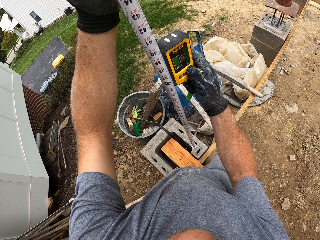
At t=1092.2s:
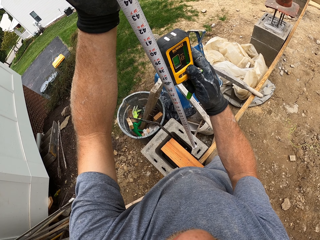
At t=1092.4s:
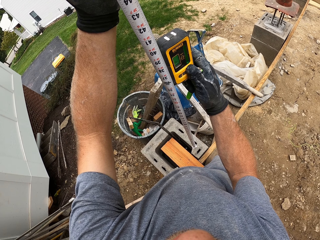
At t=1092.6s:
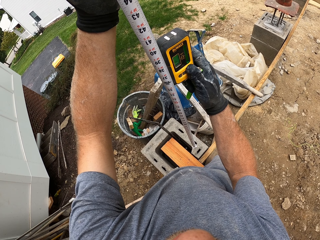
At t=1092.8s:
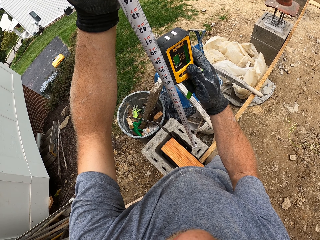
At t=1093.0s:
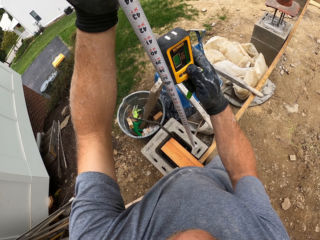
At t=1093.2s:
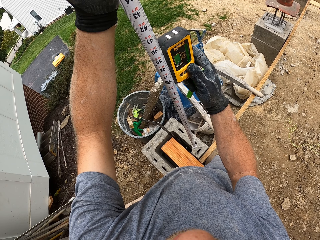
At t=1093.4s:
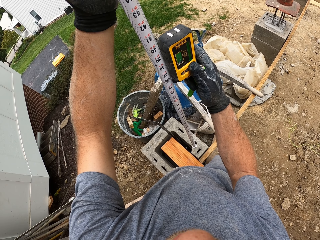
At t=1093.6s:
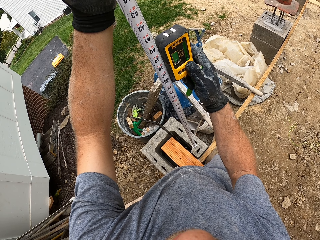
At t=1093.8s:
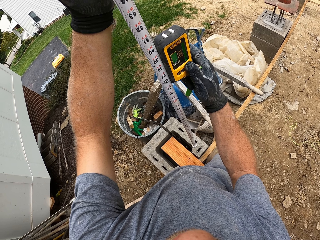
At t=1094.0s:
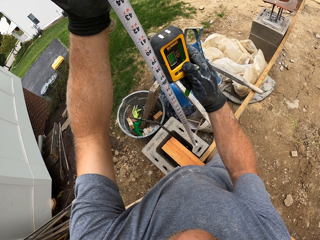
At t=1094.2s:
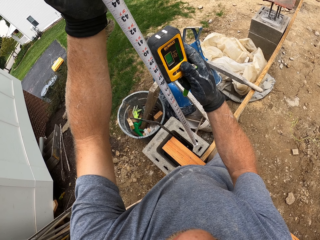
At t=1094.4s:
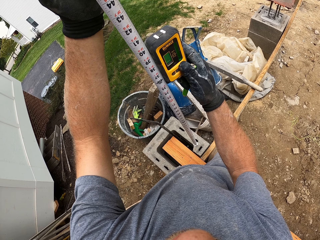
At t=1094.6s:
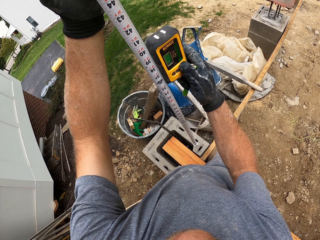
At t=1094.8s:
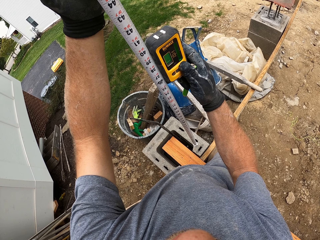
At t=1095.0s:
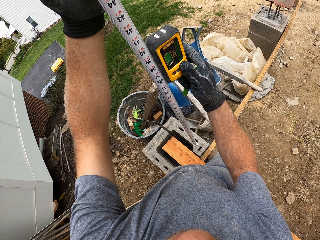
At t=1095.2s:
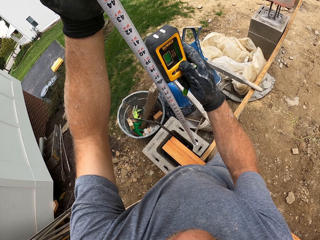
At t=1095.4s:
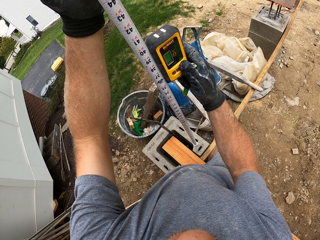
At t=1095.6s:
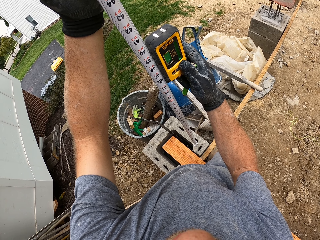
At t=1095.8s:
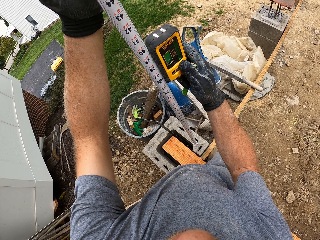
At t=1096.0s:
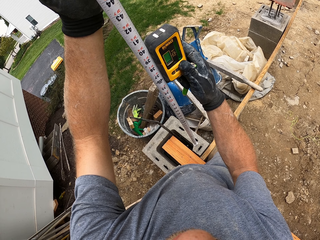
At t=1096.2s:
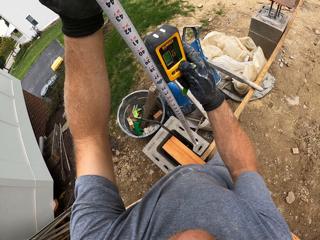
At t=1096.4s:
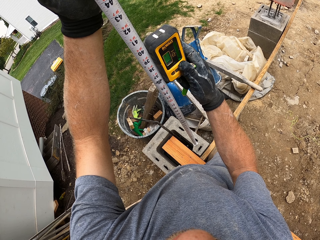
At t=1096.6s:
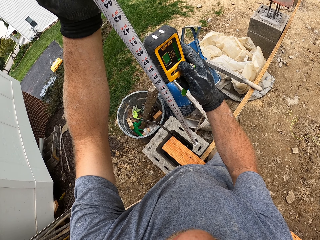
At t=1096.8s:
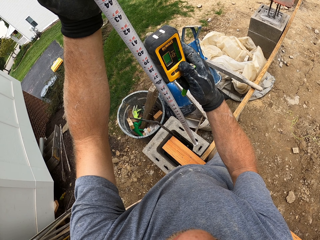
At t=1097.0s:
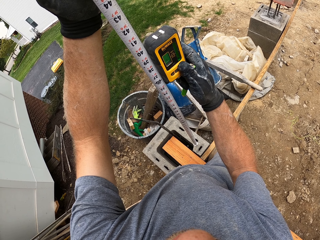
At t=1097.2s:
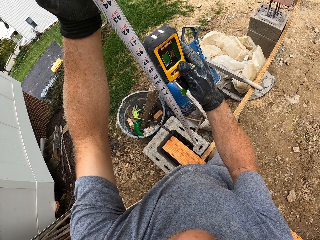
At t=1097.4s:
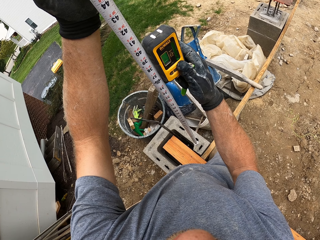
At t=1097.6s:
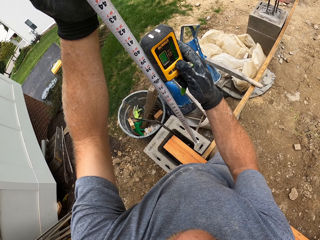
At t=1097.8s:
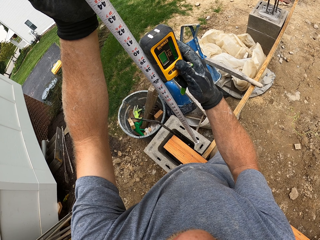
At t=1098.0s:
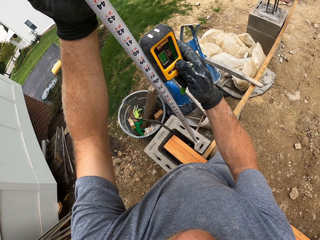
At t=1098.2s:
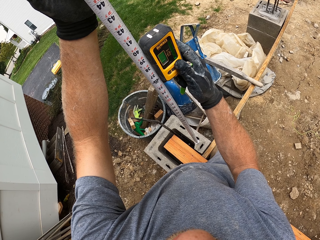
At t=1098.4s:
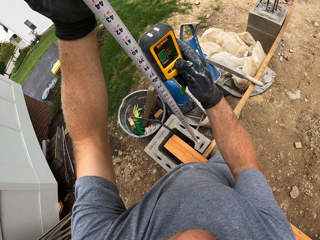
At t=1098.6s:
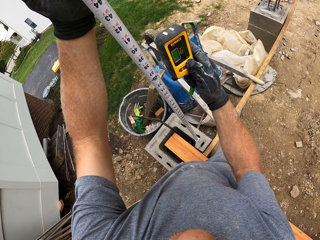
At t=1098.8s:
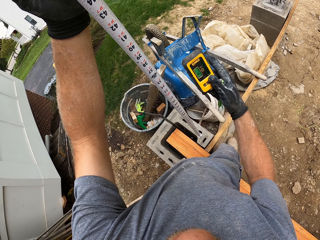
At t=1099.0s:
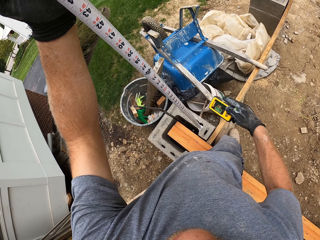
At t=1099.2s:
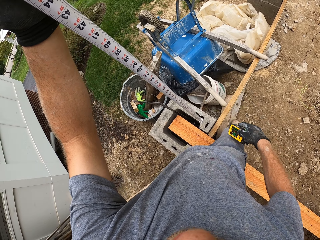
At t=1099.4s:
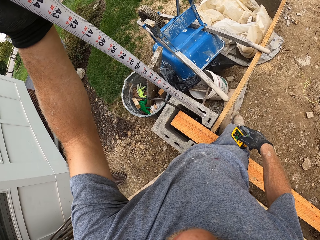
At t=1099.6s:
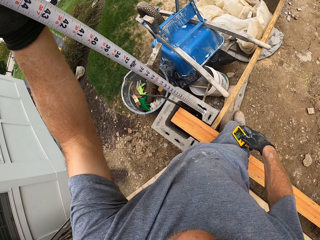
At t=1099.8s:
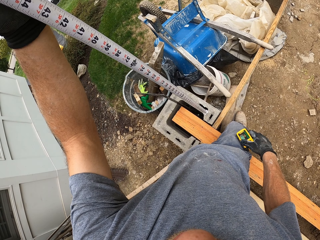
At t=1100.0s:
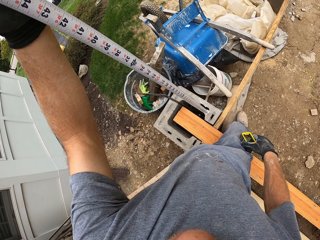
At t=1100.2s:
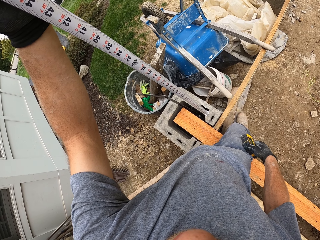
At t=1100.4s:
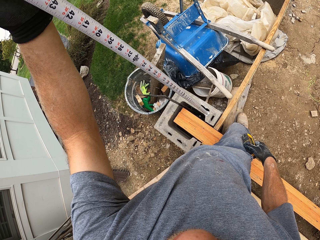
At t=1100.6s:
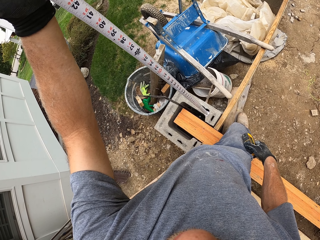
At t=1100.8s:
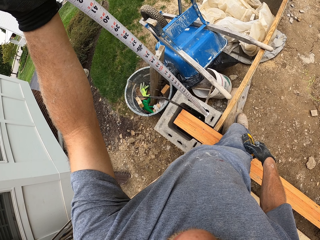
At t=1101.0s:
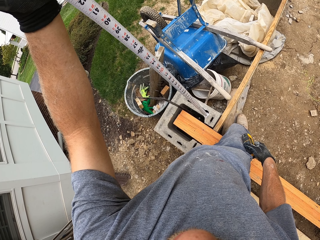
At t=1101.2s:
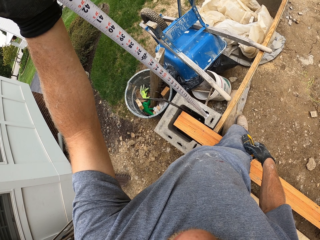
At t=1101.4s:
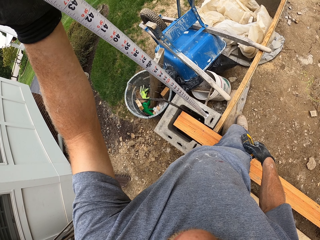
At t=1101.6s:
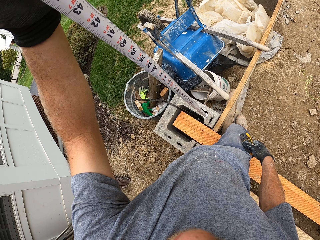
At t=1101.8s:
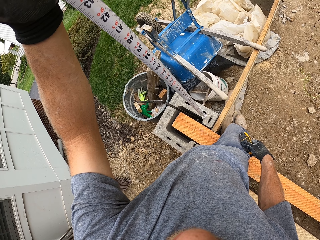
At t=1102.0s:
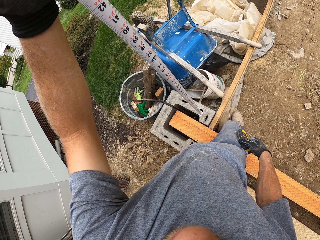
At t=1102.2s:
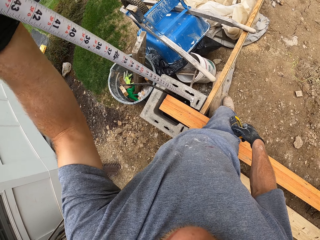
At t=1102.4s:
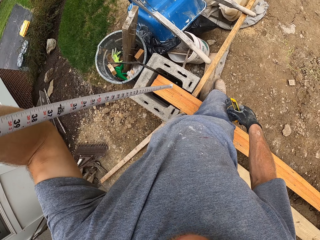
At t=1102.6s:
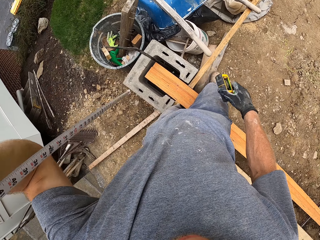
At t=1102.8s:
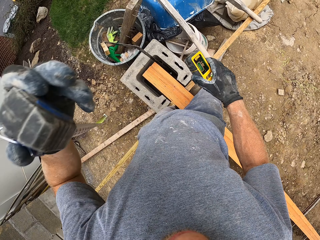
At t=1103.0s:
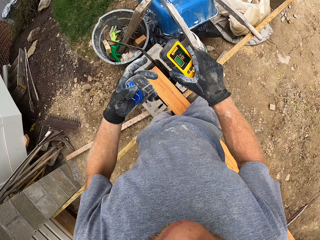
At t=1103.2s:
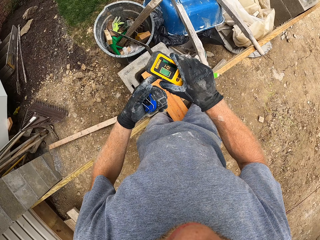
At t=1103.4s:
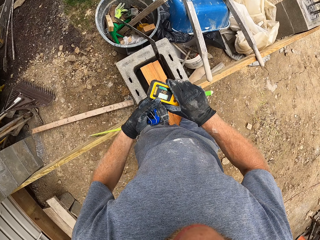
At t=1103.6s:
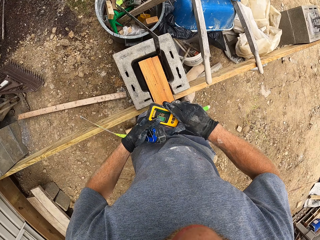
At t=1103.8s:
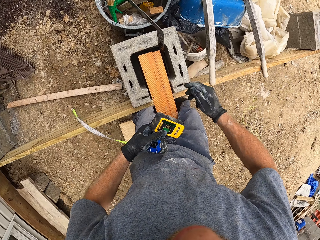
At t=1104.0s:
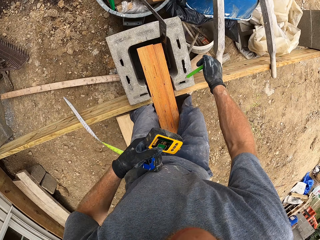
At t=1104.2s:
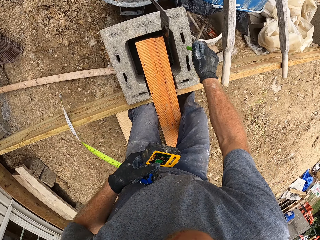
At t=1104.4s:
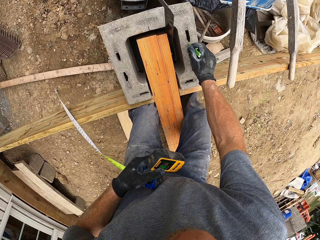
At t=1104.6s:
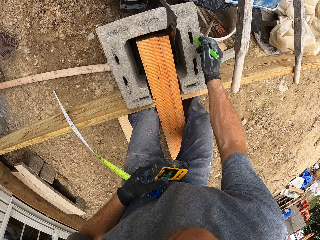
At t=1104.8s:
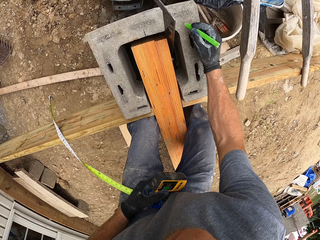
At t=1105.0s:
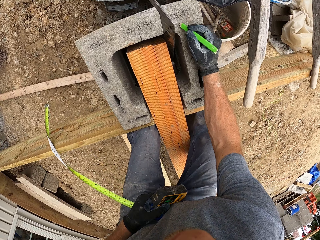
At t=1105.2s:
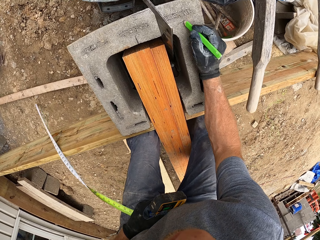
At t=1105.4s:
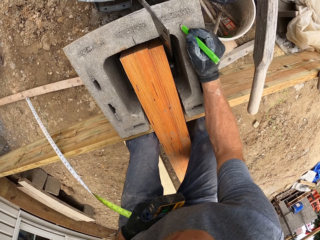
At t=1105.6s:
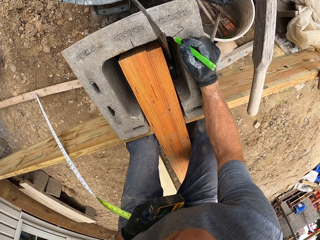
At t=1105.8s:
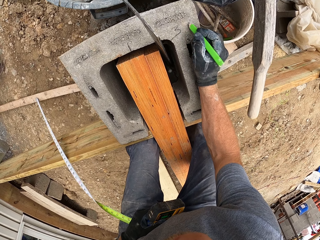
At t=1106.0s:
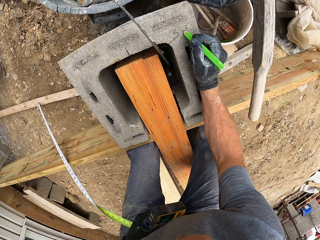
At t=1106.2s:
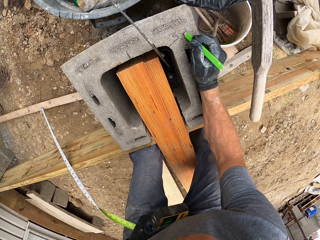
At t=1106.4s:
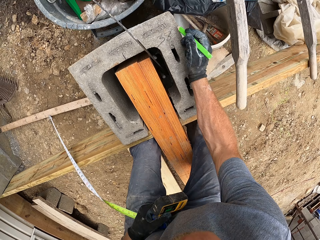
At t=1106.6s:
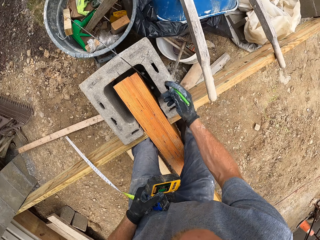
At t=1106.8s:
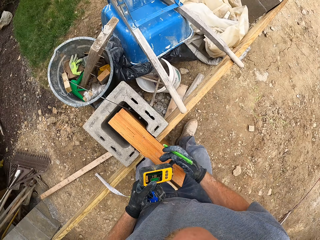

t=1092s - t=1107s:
The camera wearer removes the laser measure or laser detector beside the measuring tape or tape measure. He looks at the tape measure. He removes the measuring tape from the block. He passes the laser measure to his left hand. He holds the laser detector with the right hand. He writes on the block with a marker.

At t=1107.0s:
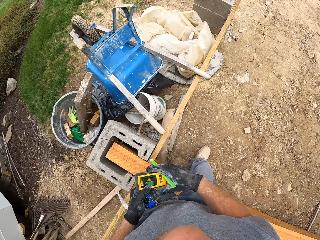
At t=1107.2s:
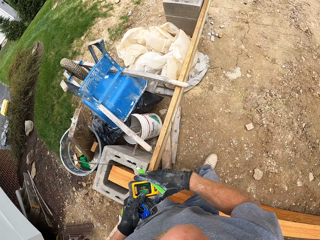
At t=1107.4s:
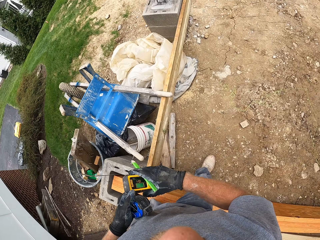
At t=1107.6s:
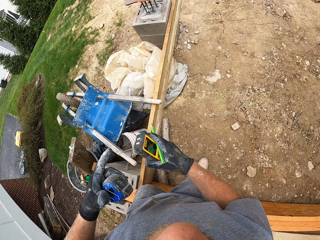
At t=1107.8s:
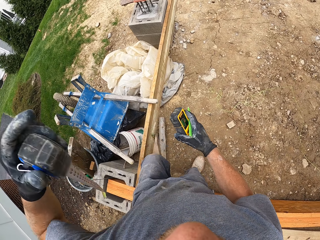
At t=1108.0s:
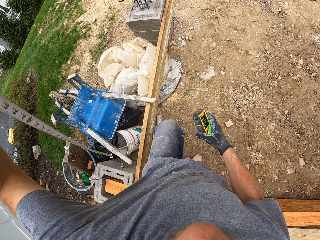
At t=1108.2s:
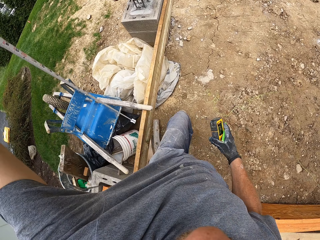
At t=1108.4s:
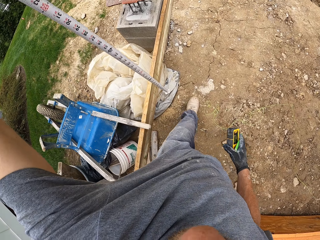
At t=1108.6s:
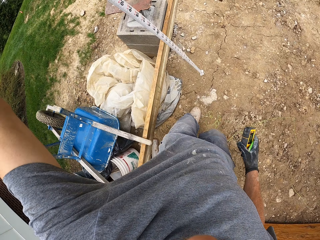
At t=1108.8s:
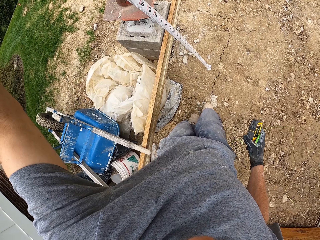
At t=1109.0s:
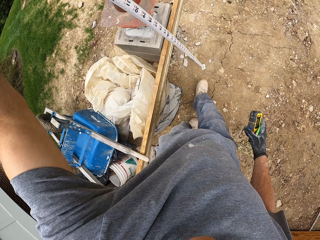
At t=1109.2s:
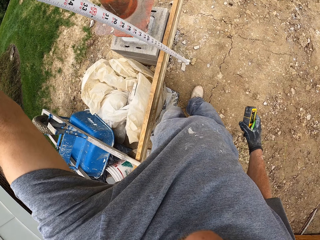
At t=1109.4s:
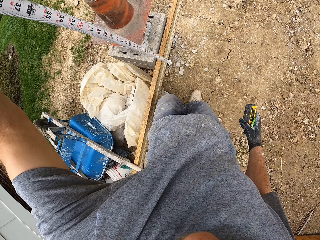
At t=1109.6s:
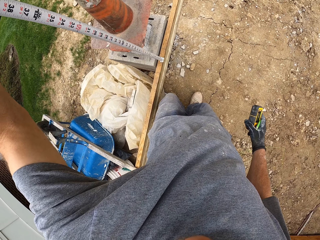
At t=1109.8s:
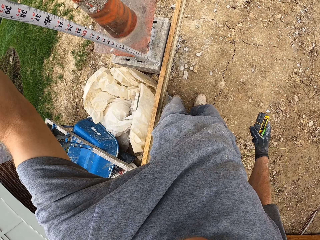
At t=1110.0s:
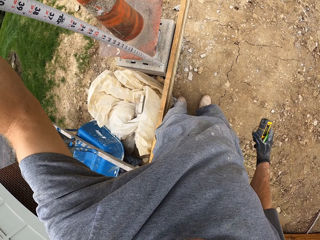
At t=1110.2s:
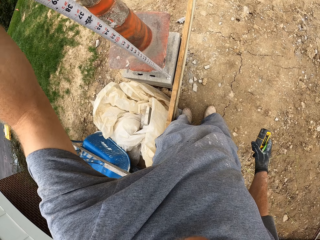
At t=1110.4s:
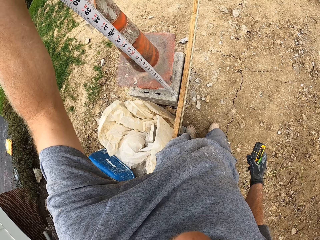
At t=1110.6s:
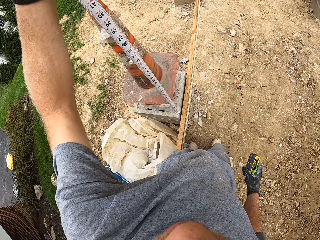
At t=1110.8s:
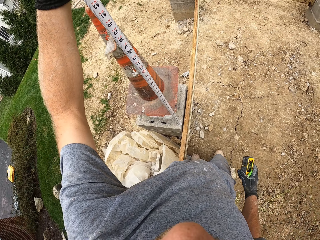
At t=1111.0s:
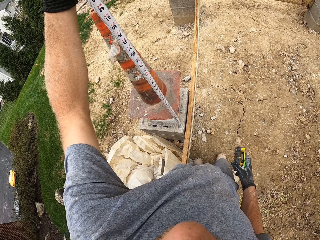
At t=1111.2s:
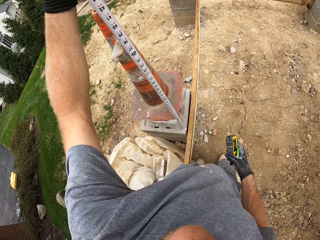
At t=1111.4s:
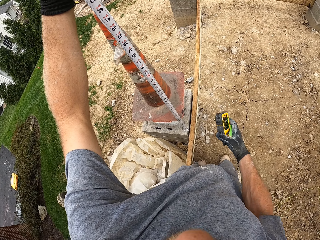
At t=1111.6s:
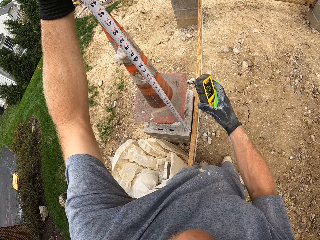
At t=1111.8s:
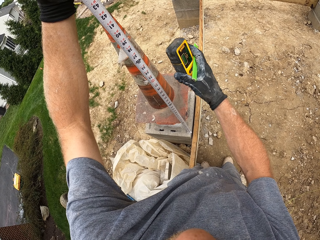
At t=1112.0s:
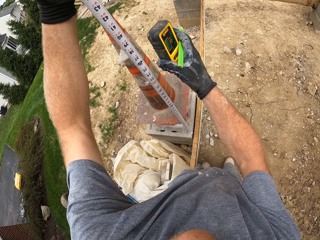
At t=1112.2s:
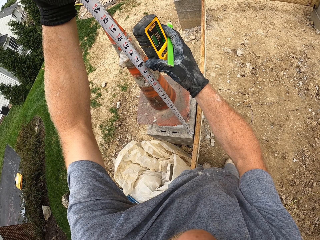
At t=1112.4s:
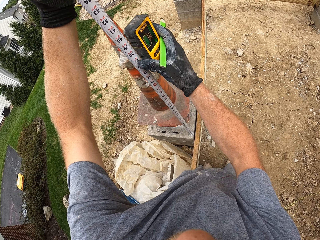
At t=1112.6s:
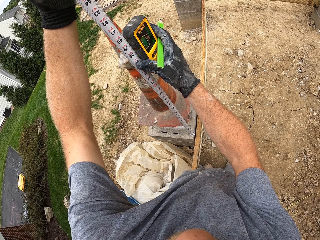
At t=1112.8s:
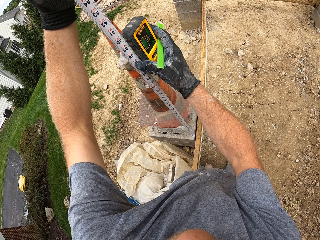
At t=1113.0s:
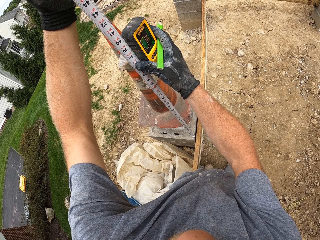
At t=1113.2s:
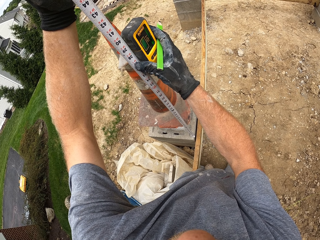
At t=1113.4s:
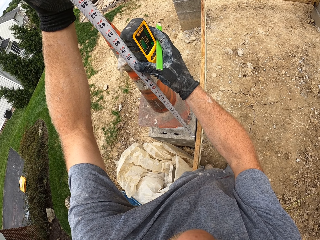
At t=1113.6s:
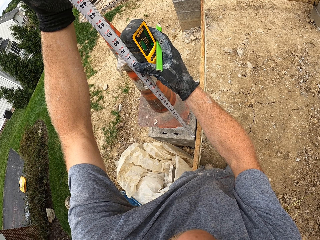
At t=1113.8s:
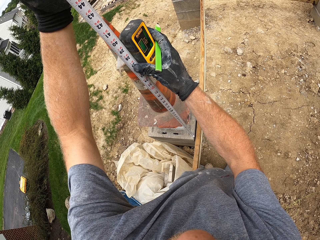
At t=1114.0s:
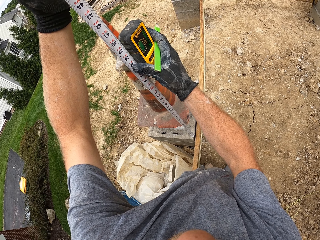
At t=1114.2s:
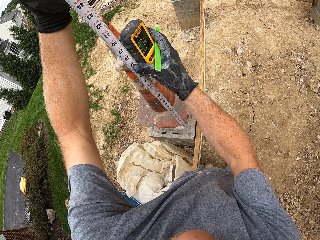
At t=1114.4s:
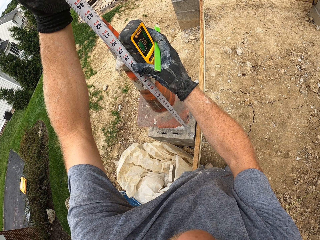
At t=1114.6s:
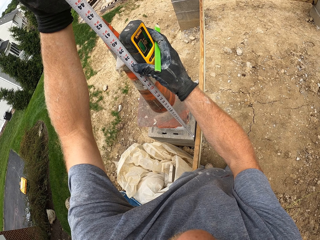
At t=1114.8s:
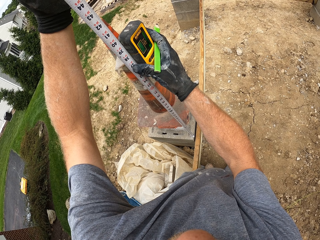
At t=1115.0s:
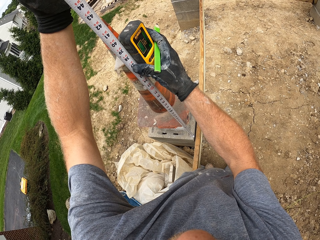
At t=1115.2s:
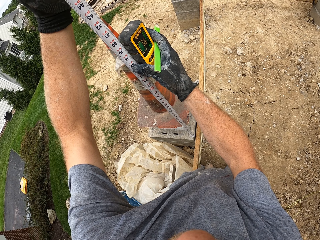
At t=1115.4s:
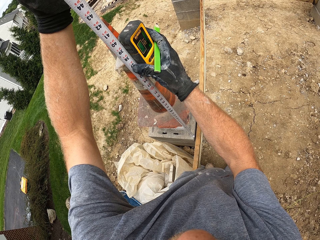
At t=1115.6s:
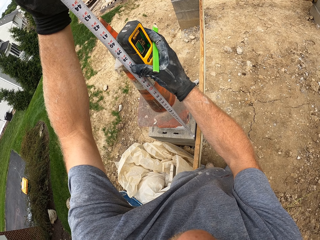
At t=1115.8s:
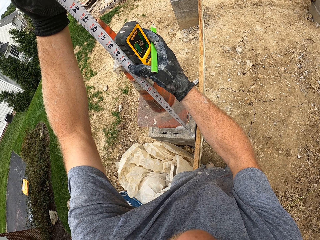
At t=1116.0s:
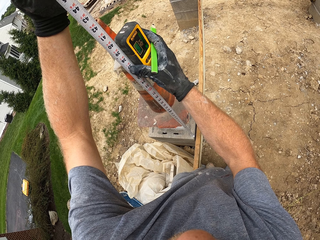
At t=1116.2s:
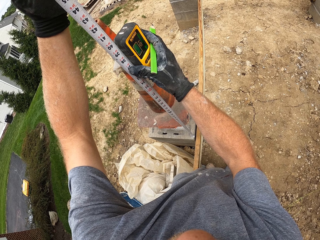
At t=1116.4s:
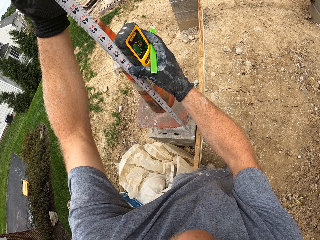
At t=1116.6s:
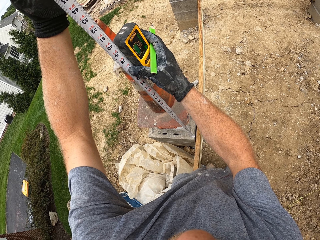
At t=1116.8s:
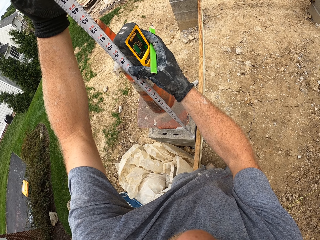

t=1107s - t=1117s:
The camera wearer passes the laser measure or laser detector to his right hand. He walks around the construction site. He places the measuring tape or tape measure on a block. He lifts the tape measure up. He places the laser measure beside the measuring tape. He checks the level accuracy with the laser detector.
